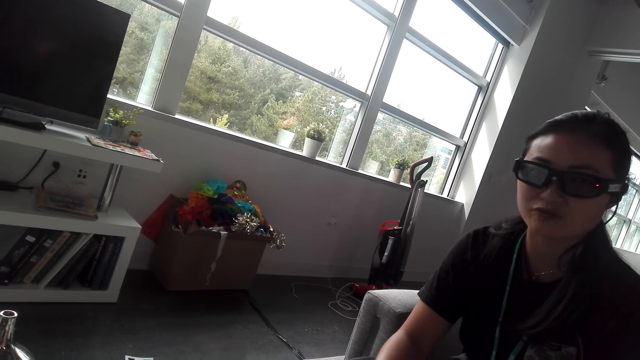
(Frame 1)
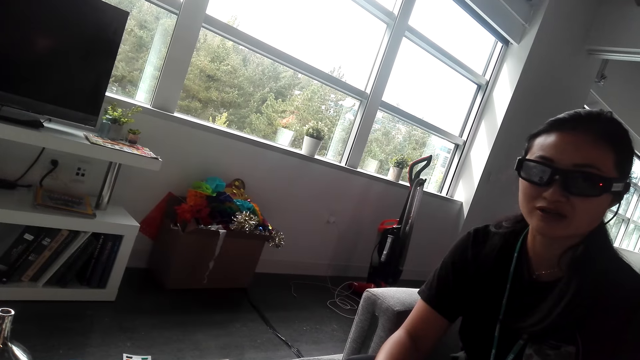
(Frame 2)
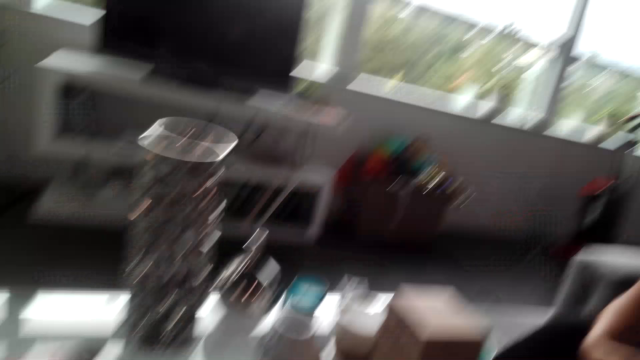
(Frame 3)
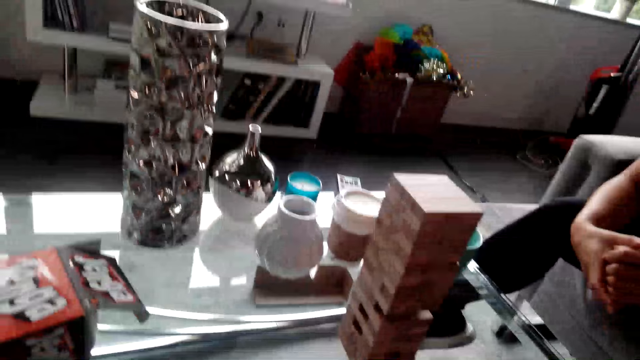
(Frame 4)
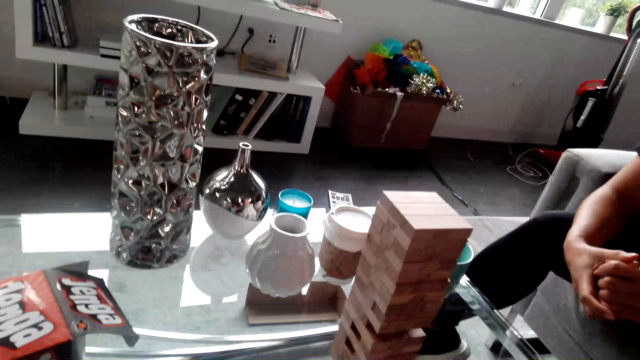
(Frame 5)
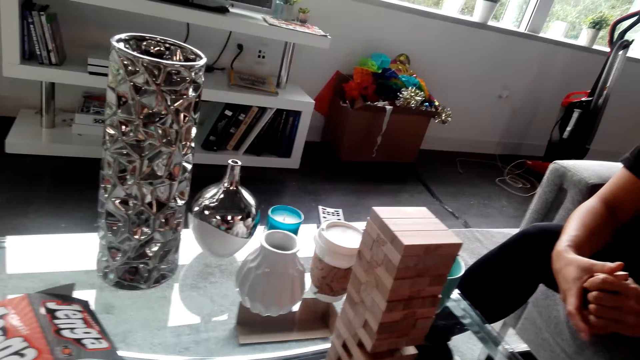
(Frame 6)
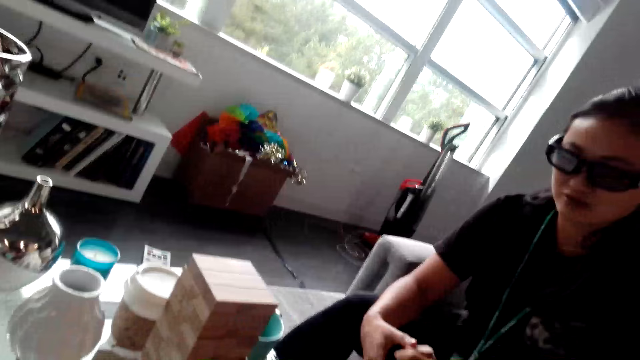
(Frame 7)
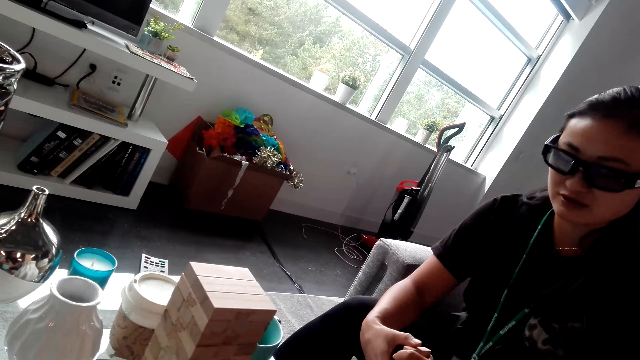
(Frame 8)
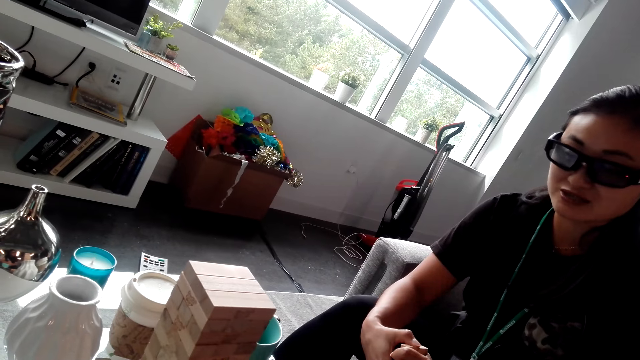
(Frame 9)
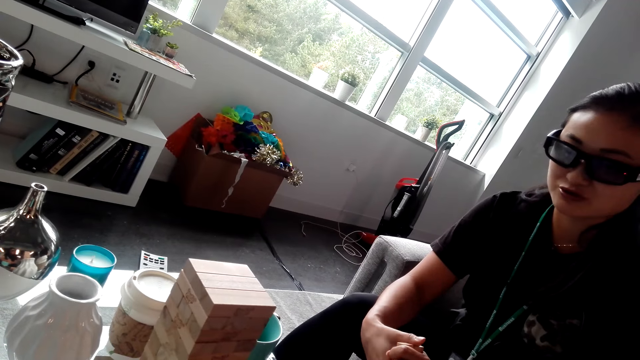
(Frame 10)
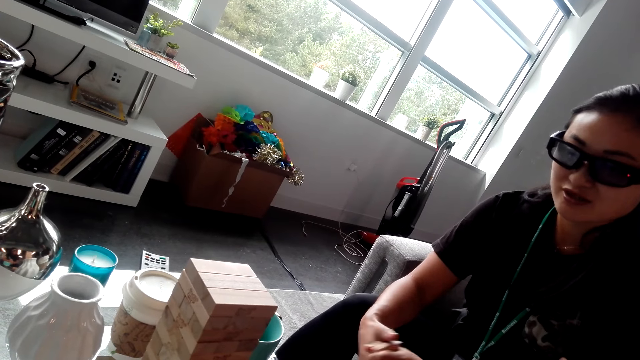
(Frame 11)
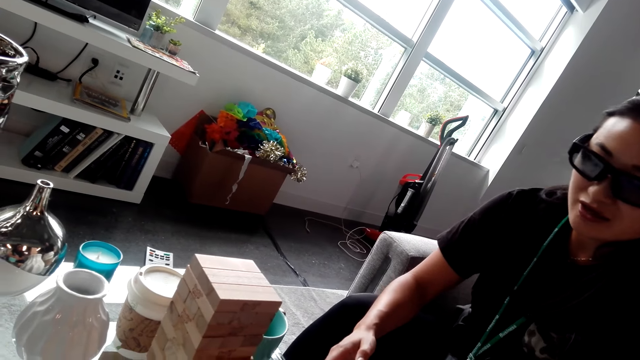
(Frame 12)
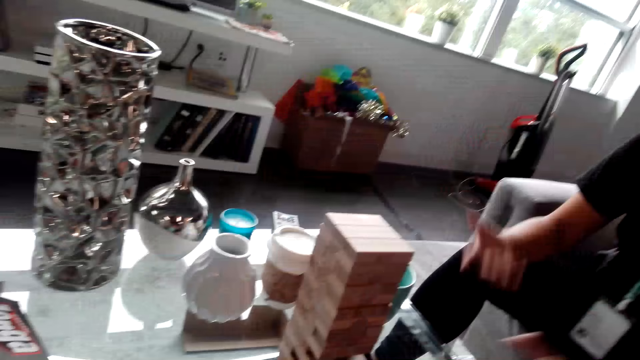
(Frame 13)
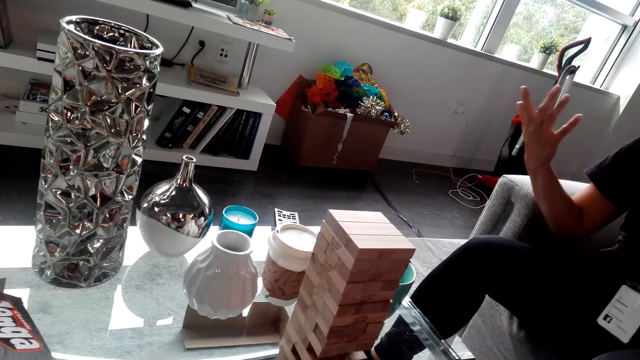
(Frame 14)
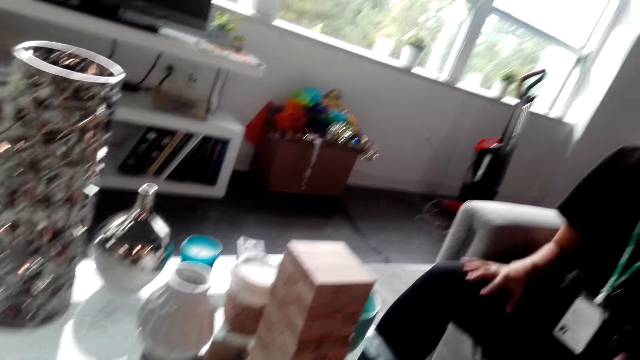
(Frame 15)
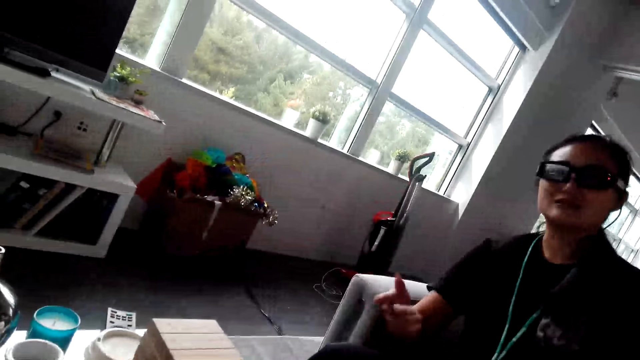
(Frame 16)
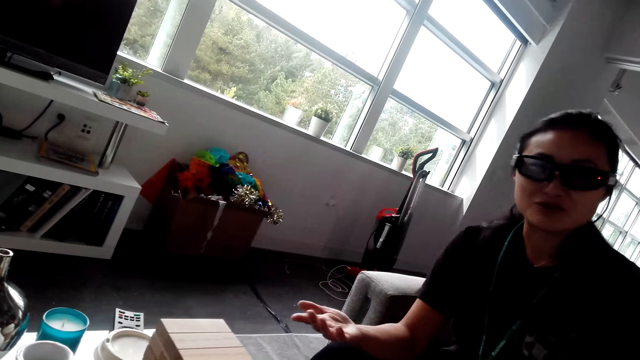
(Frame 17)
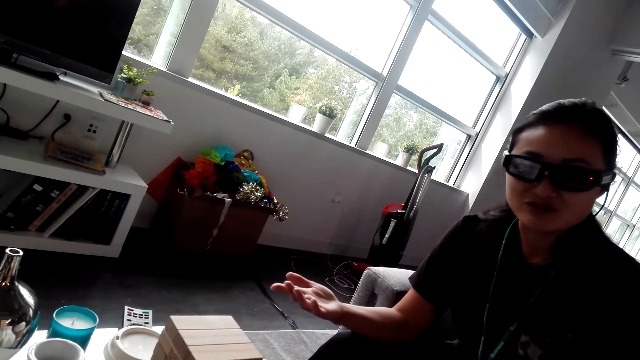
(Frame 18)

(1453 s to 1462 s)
The camera wearer looks around.

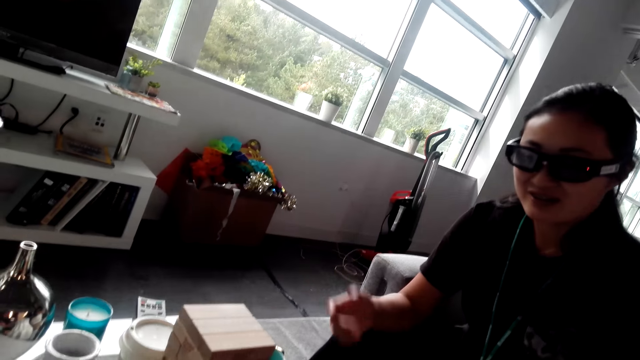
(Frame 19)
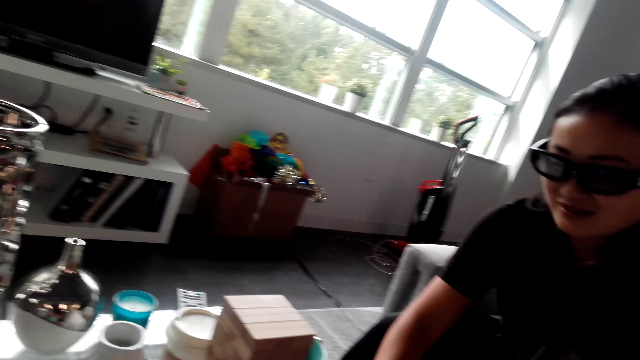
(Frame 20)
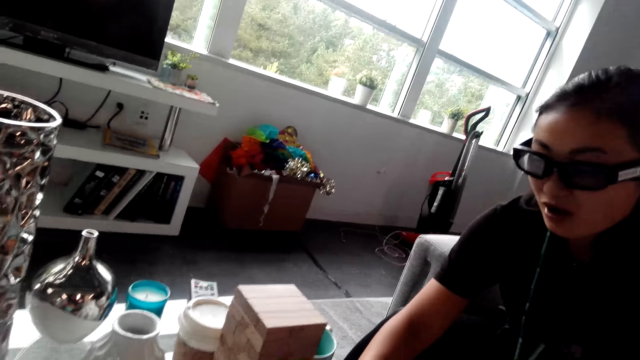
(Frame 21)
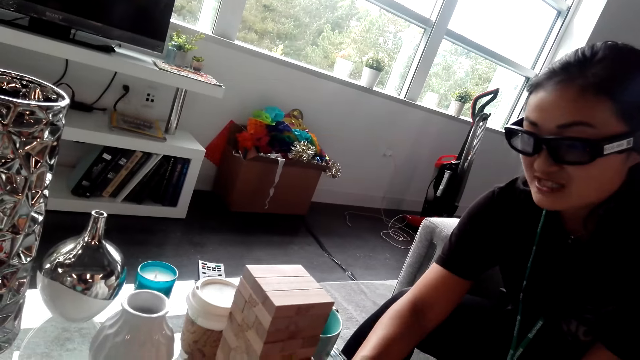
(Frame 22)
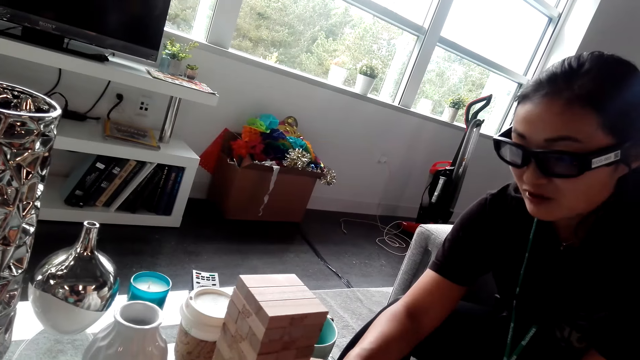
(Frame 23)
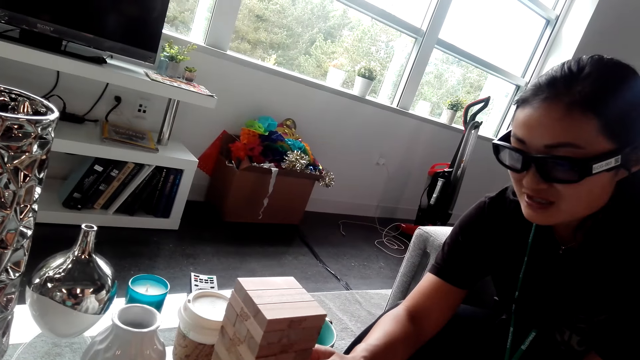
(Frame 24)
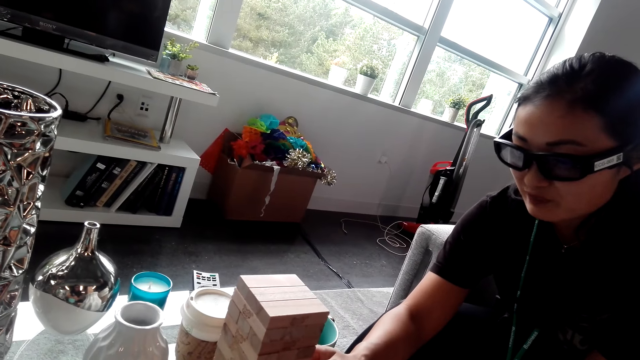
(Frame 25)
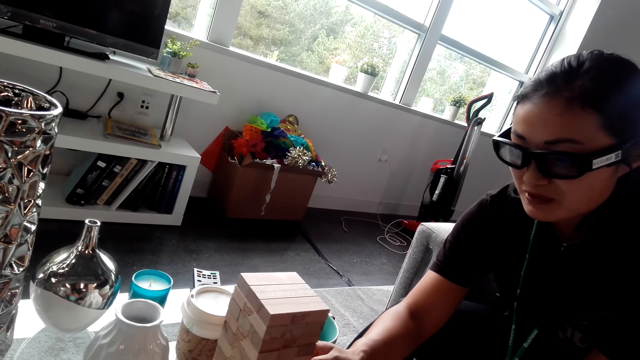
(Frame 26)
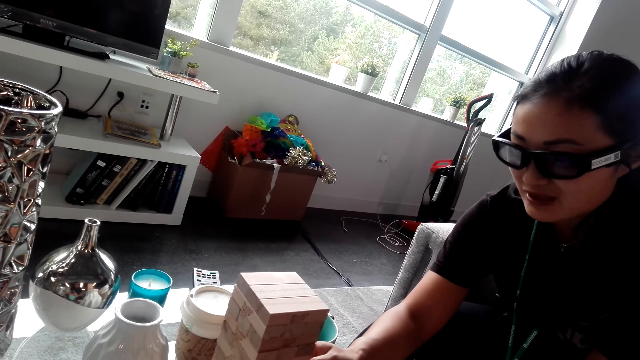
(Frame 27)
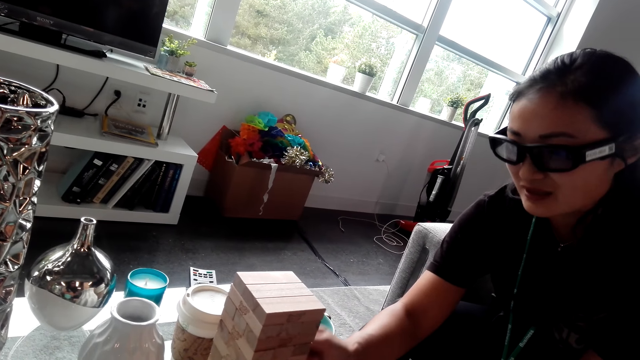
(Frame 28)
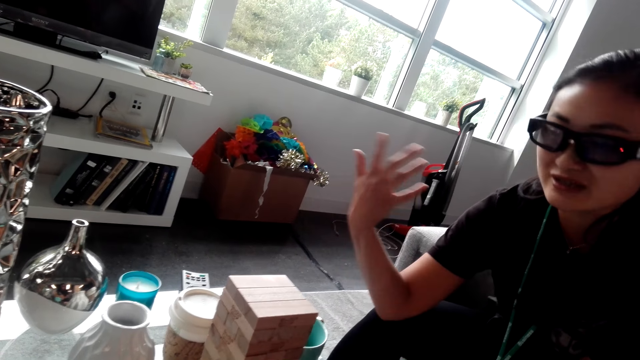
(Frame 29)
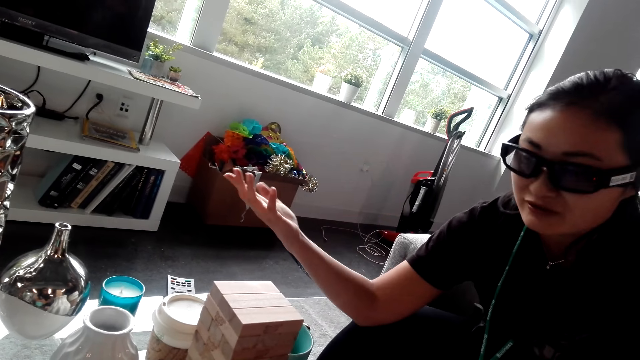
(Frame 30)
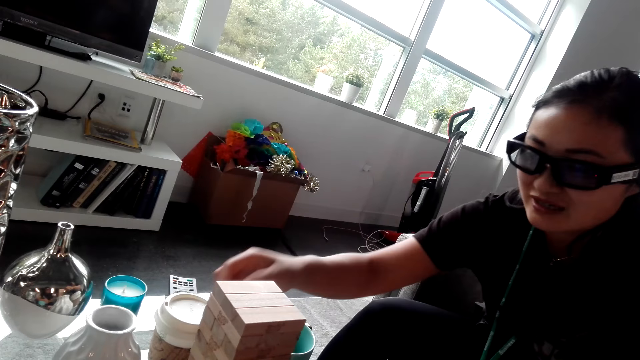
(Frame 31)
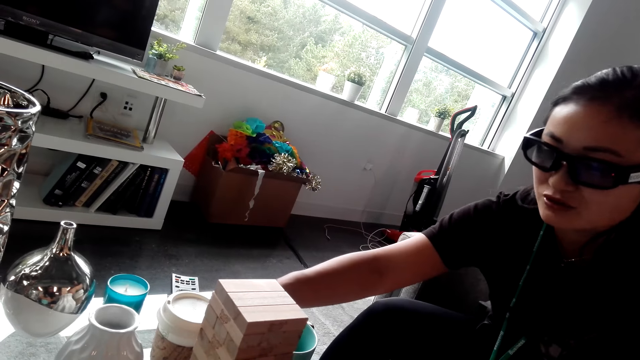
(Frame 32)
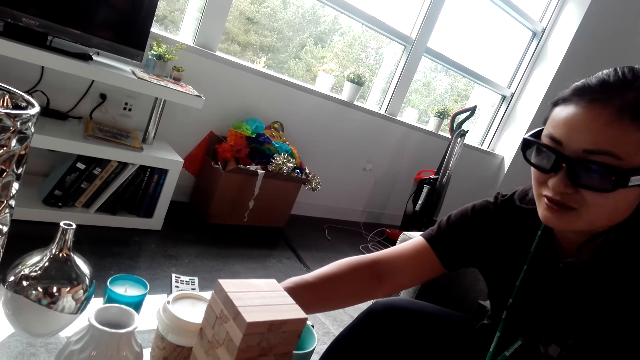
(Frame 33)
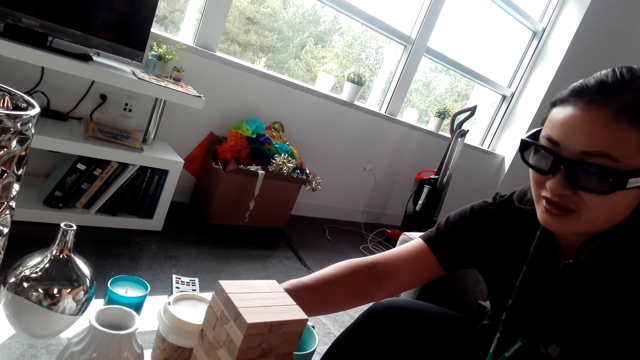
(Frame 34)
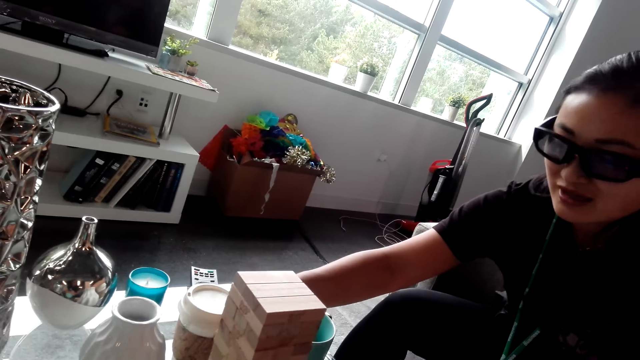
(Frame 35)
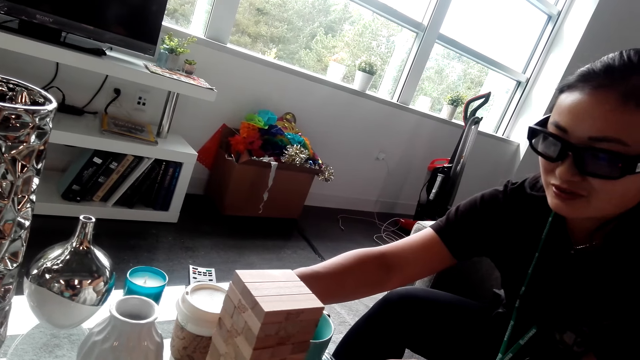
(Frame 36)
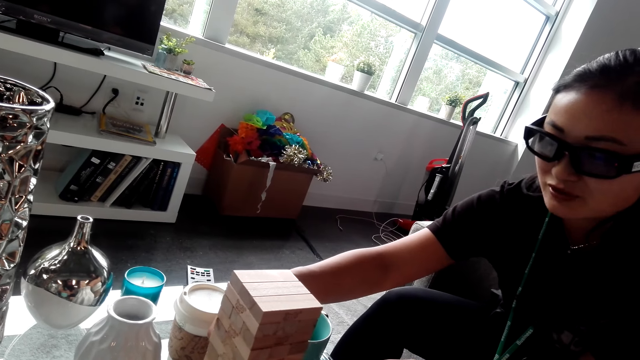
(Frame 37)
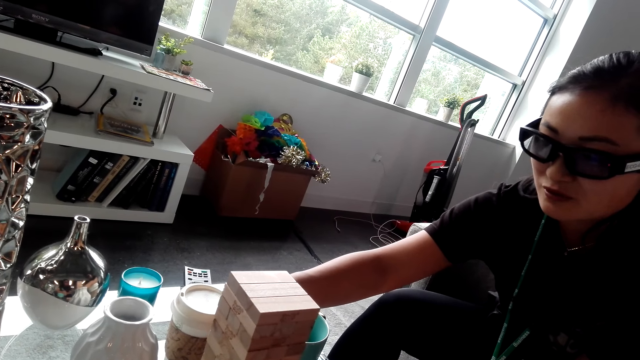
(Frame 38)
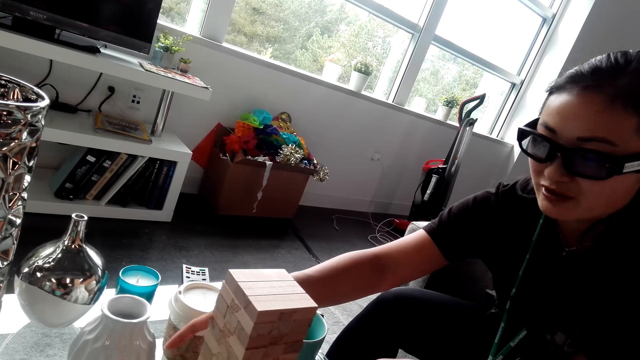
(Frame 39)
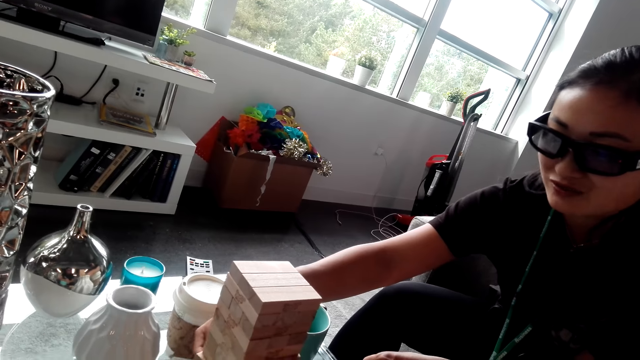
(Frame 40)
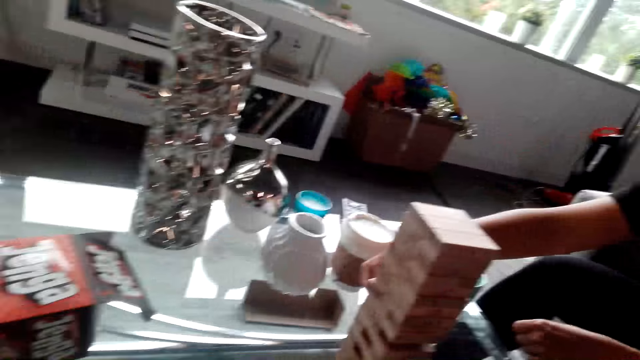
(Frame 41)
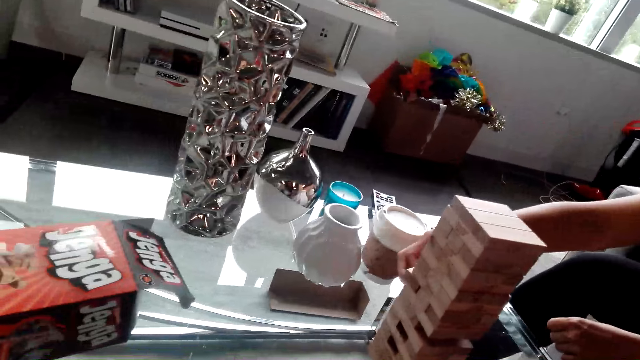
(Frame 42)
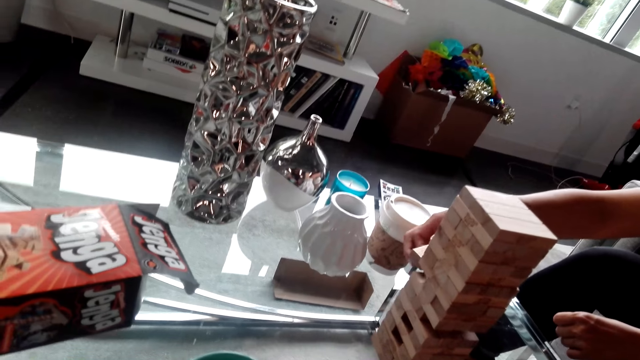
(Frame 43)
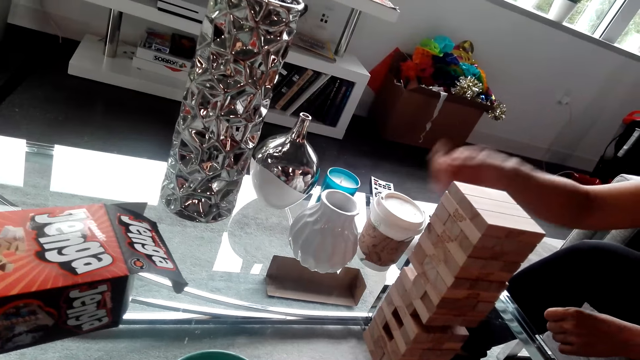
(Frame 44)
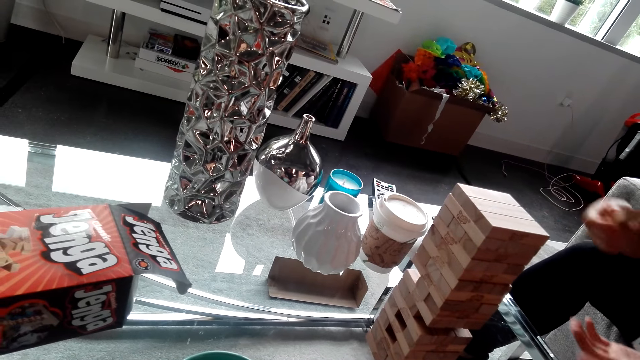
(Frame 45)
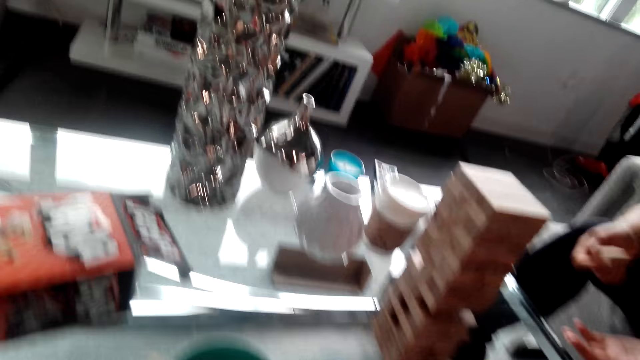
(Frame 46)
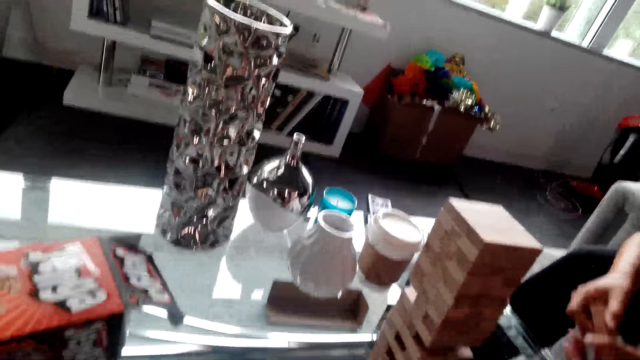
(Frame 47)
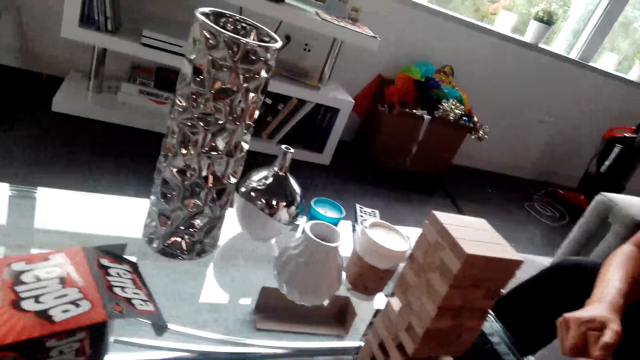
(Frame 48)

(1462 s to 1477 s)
A person plays a jenga game.
